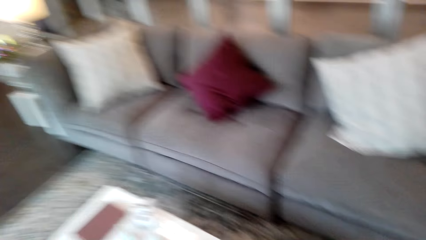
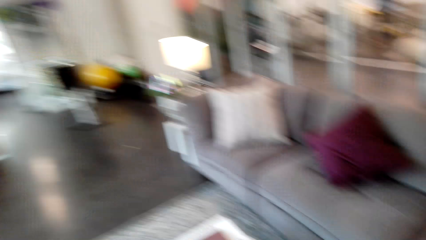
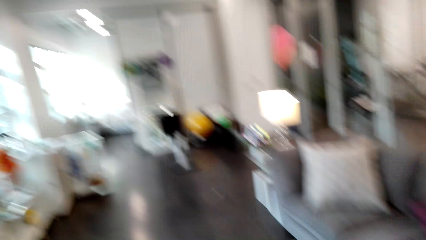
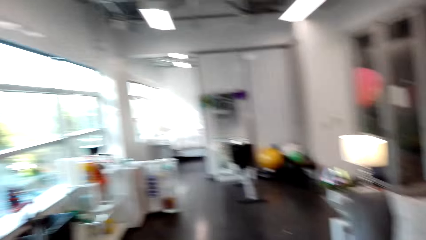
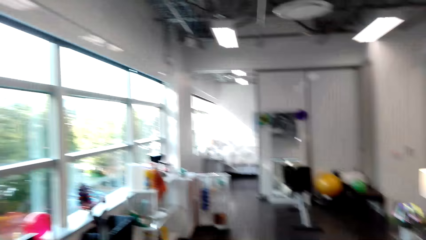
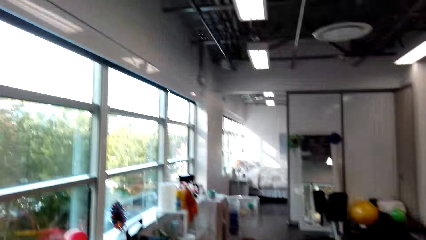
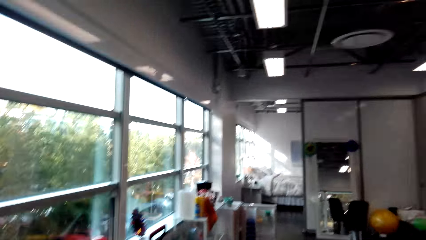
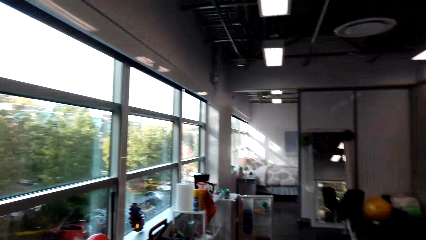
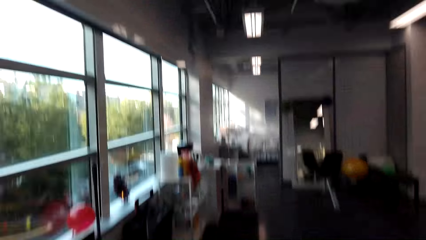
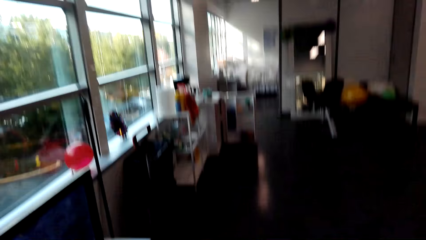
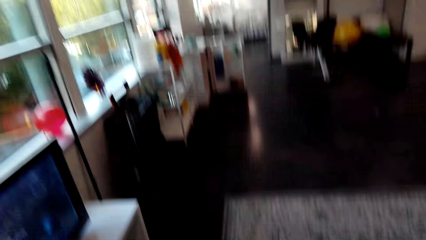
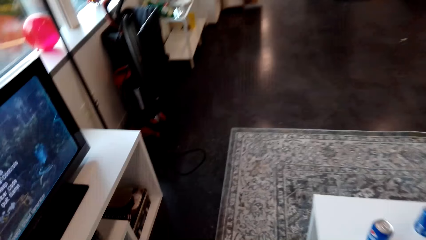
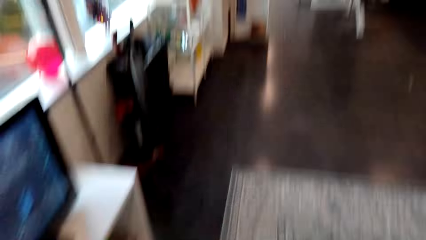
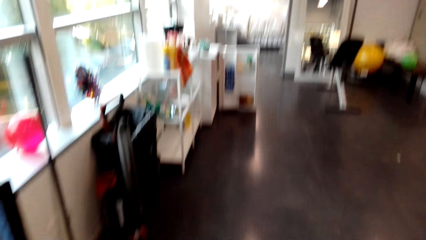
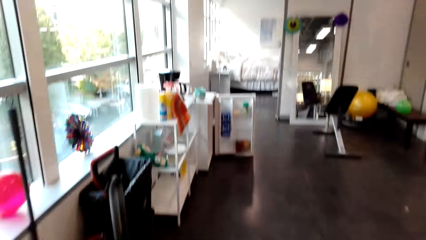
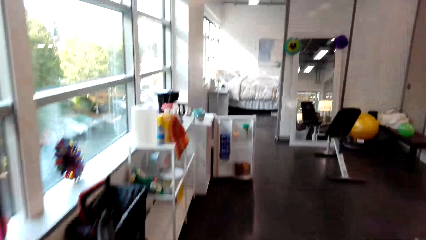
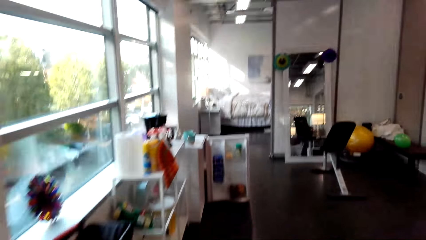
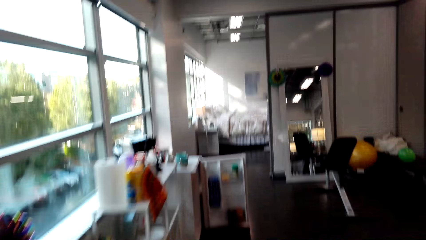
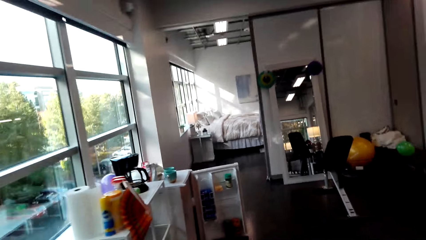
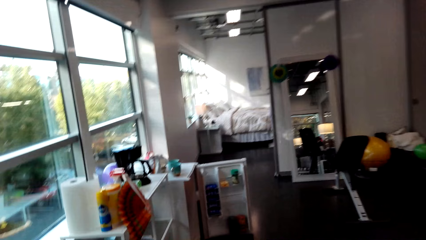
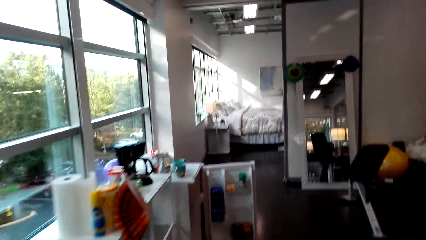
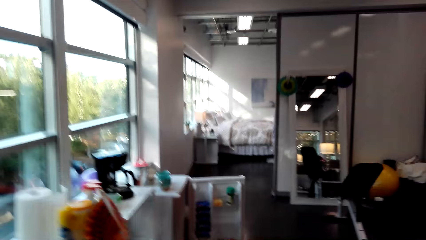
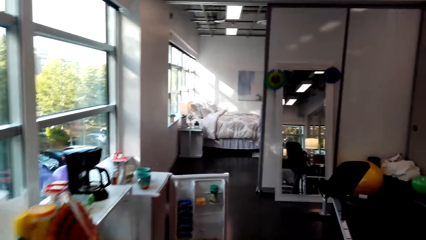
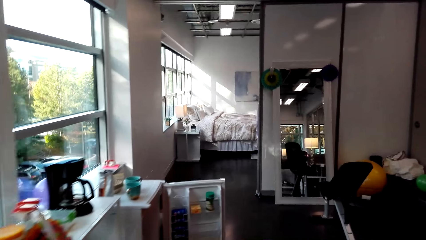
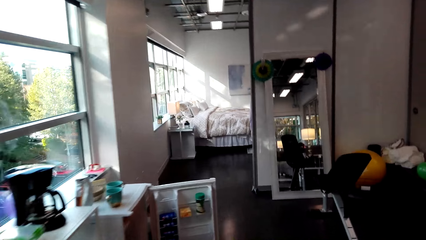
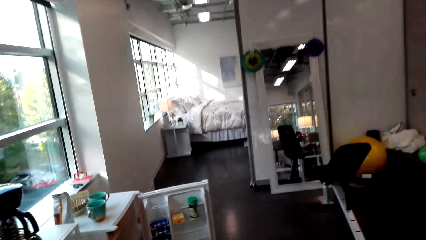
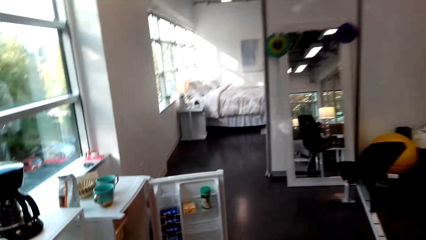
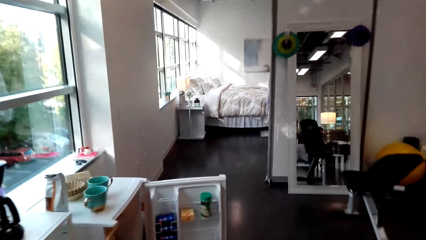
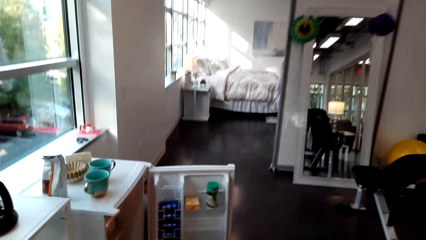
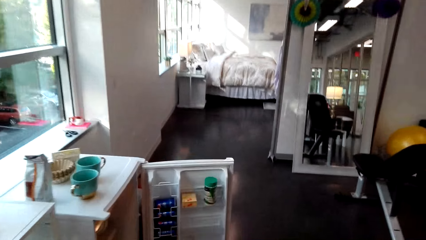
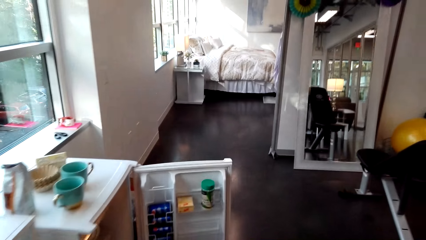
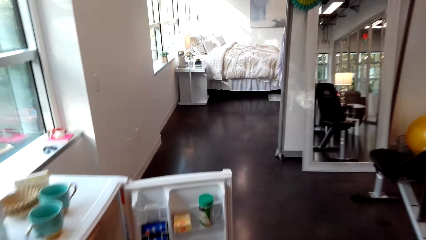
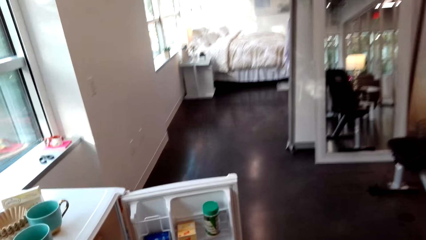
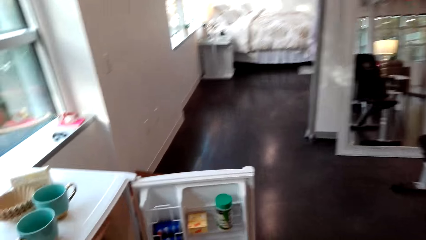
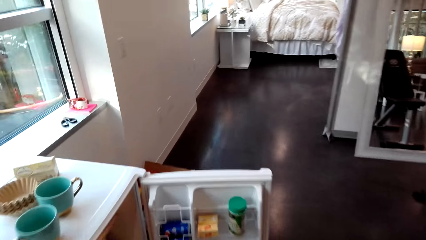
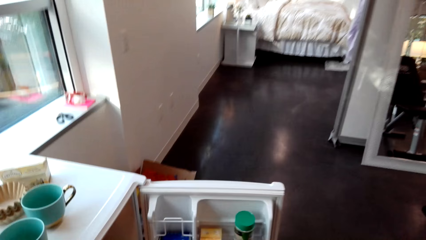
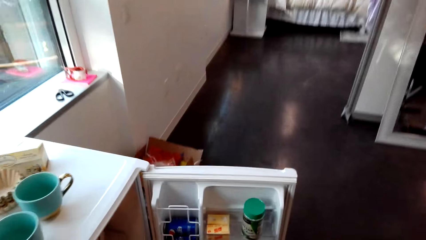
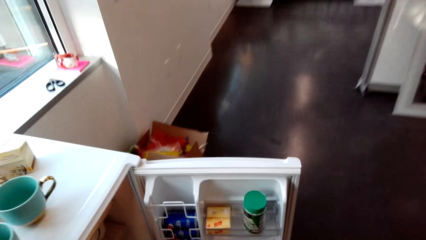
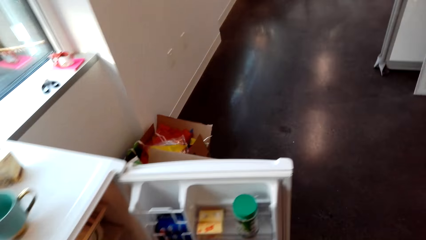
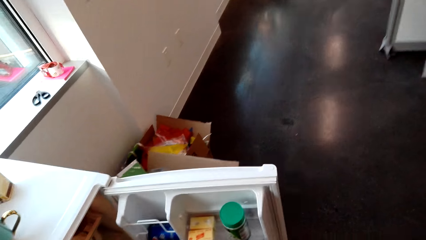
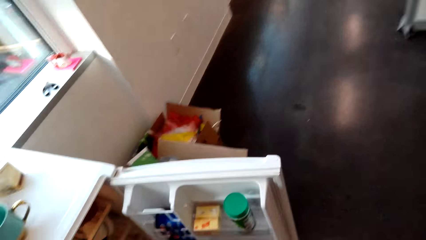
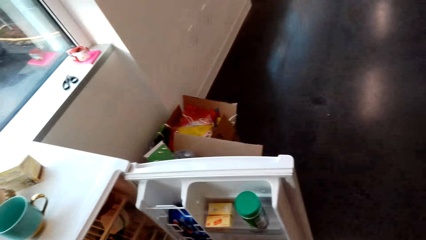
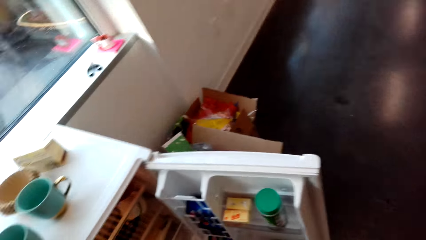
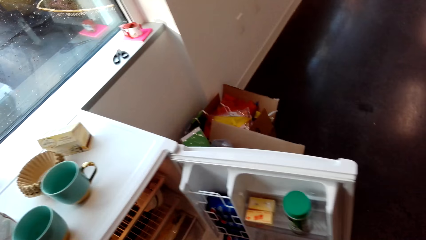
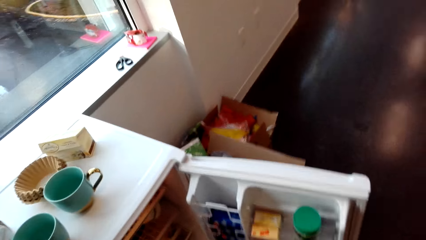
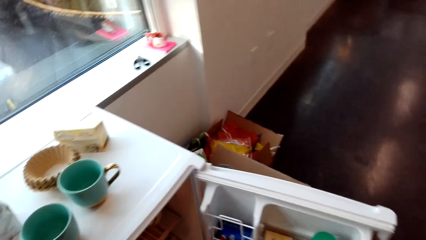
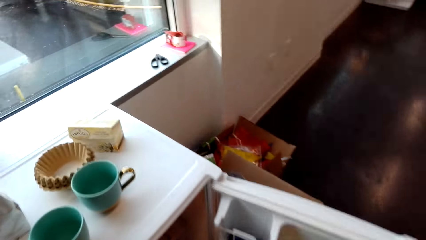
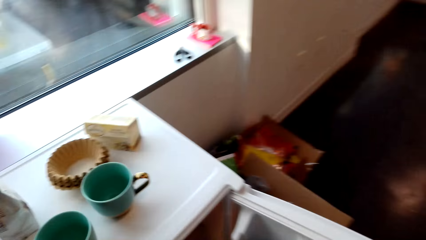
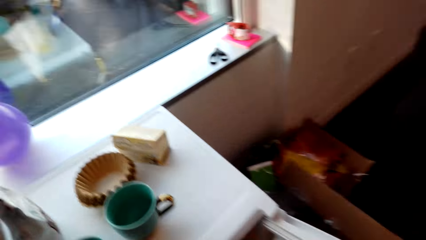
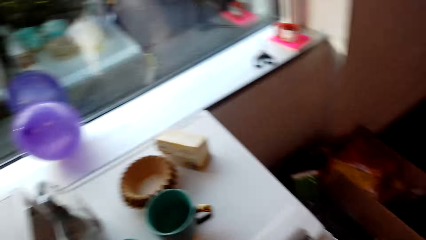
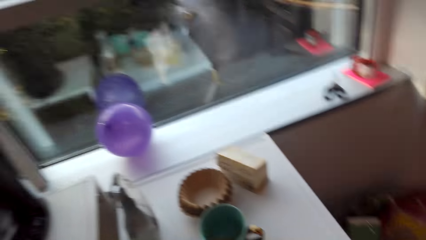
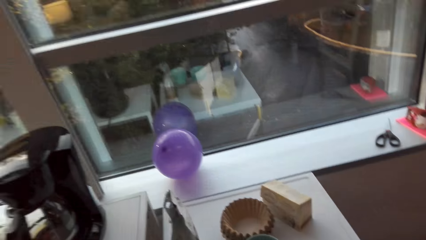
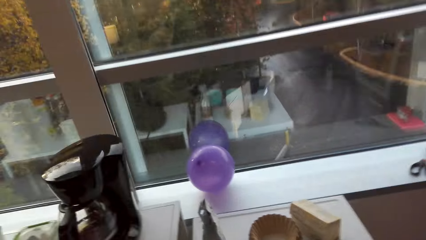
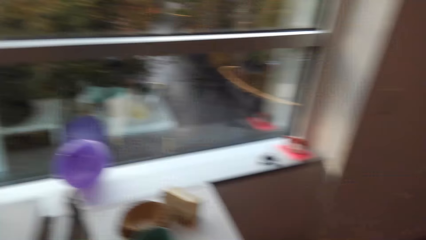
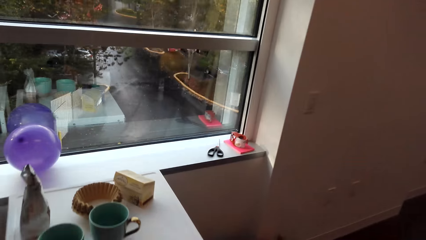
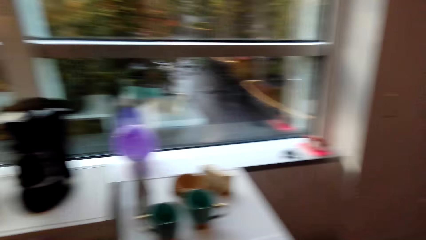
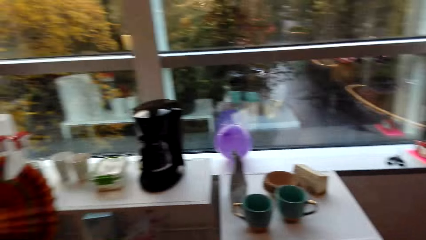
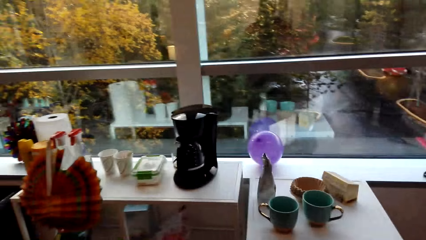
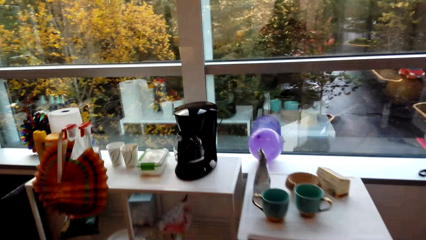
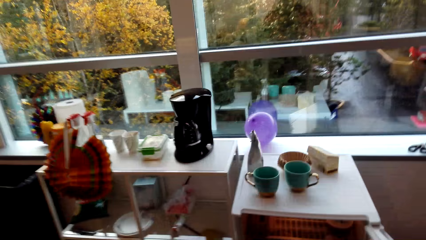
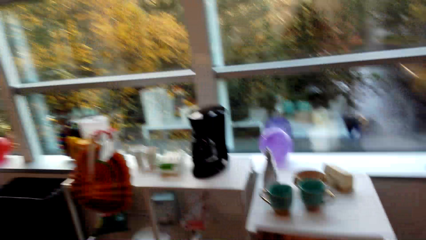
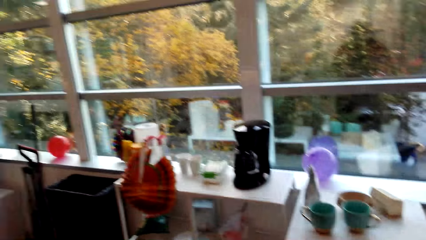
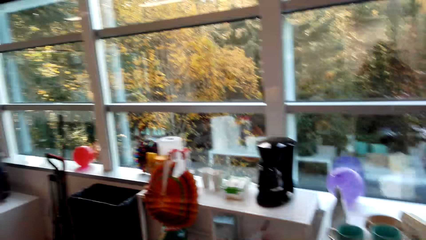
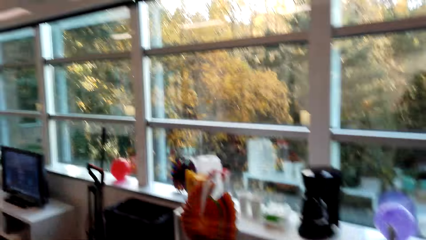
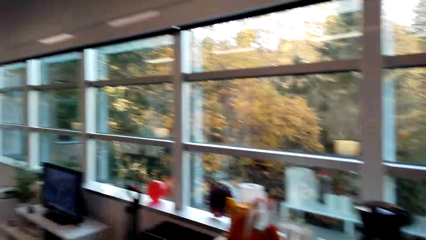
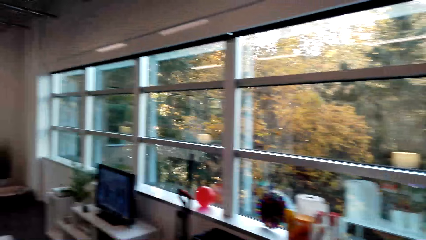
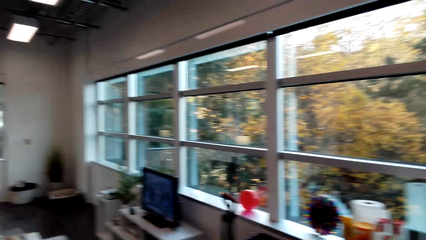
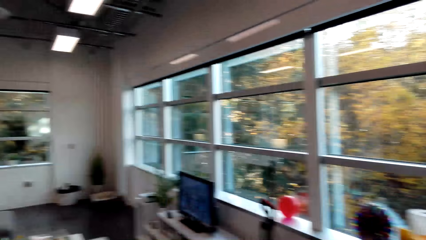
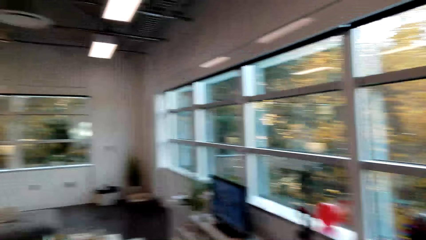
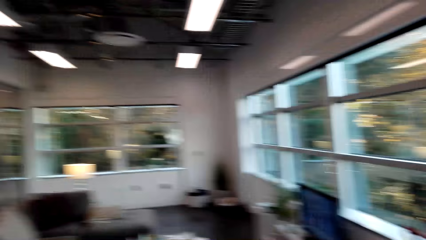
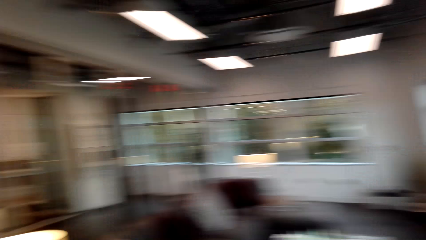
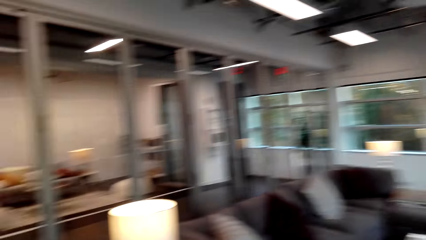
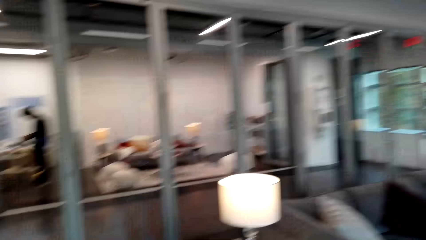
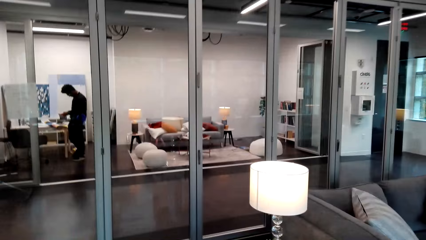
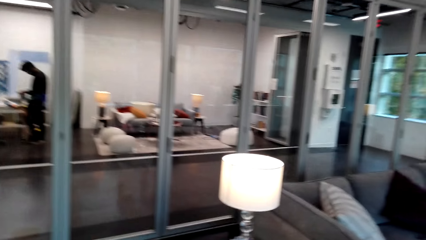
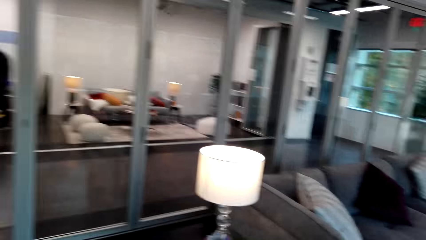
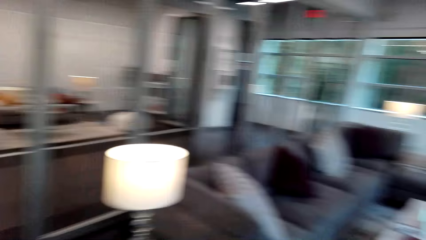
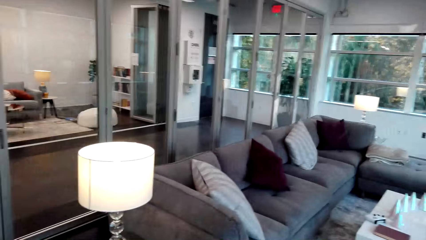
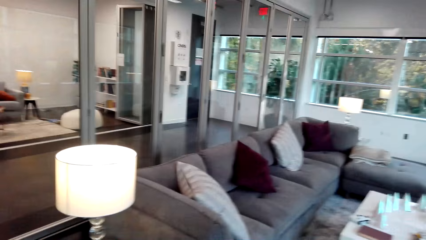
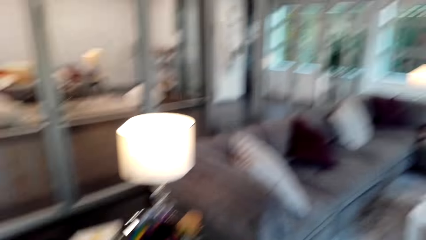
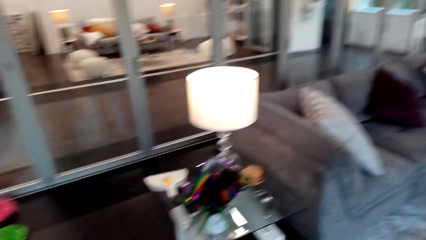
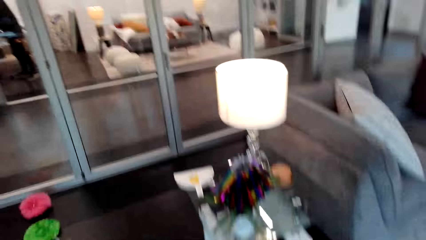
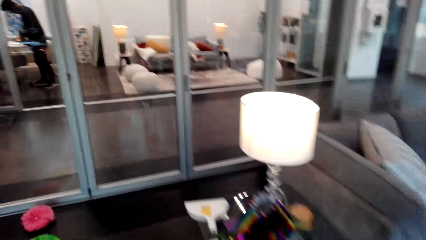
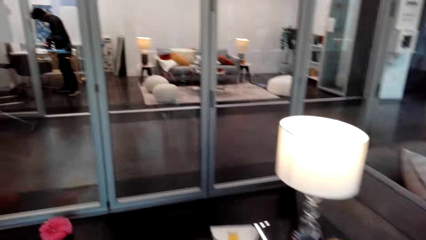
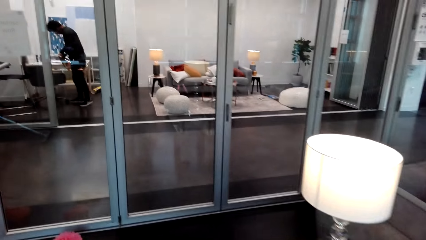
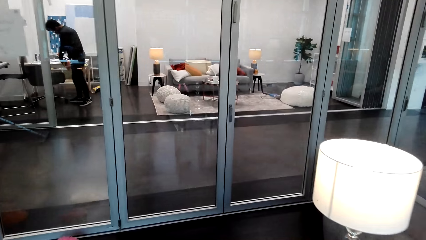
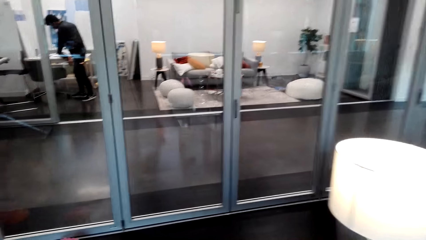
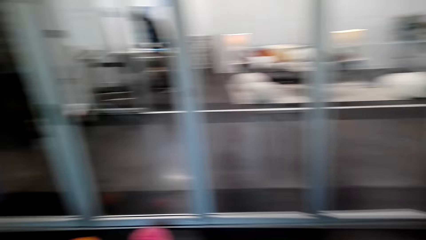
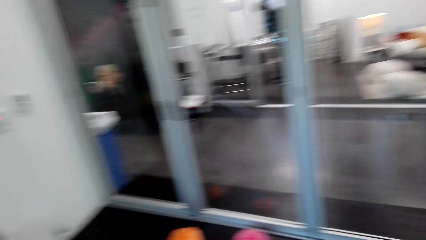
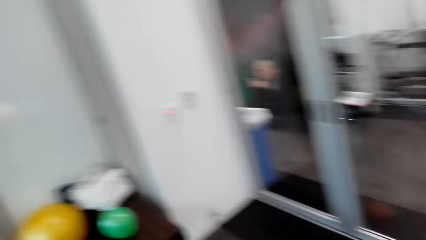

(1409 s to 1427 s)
The camera wearer walks towards the refrigerator. They turn around. They walk towards the couch.
